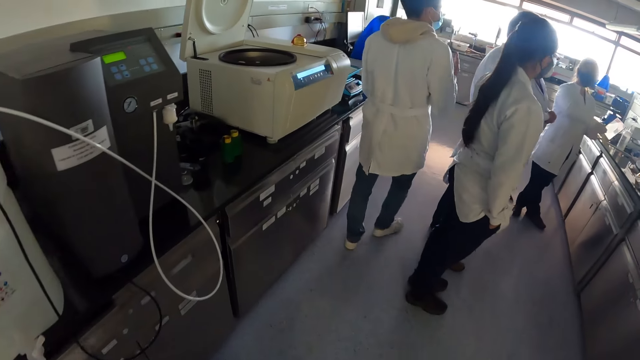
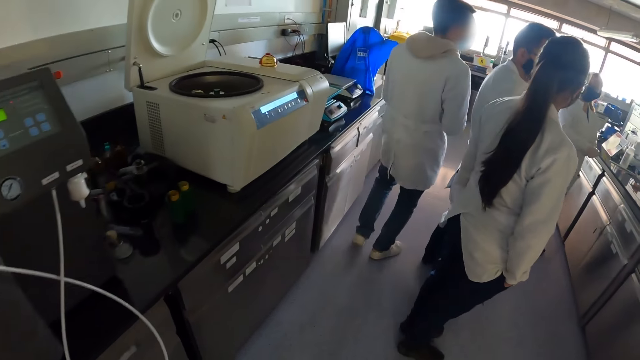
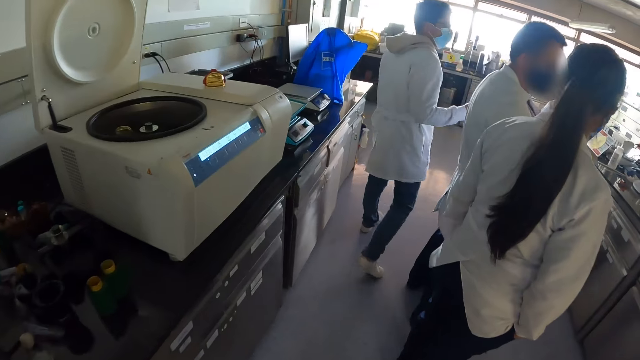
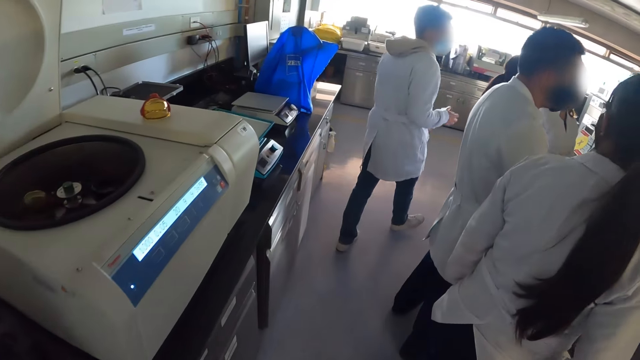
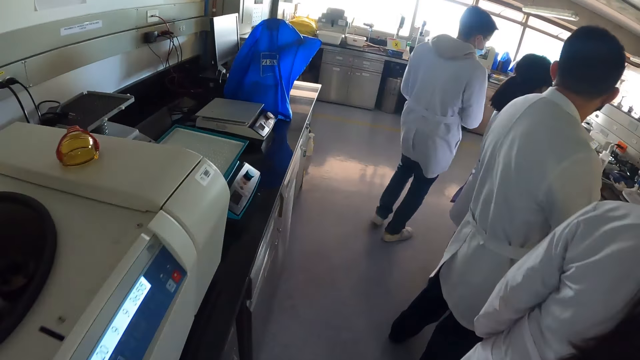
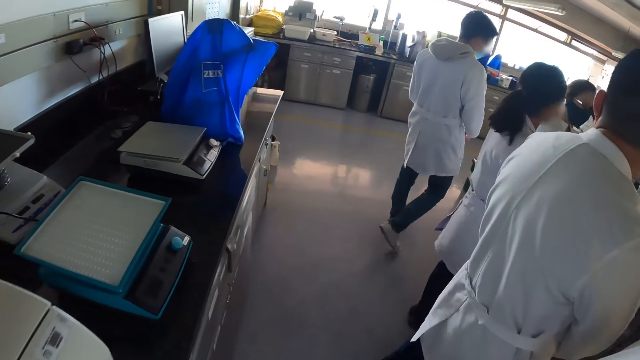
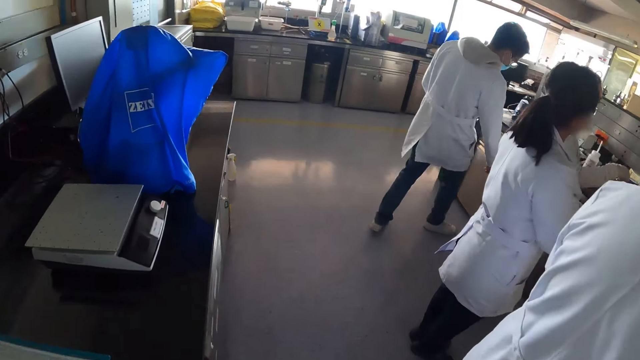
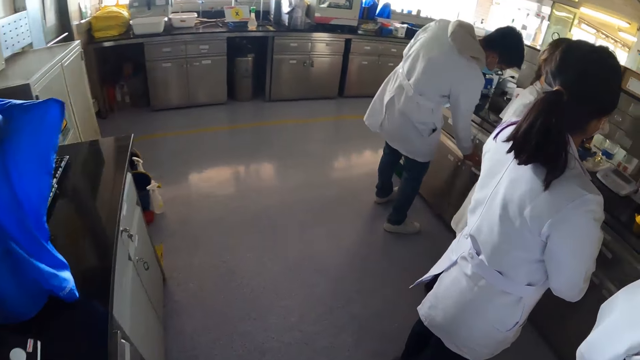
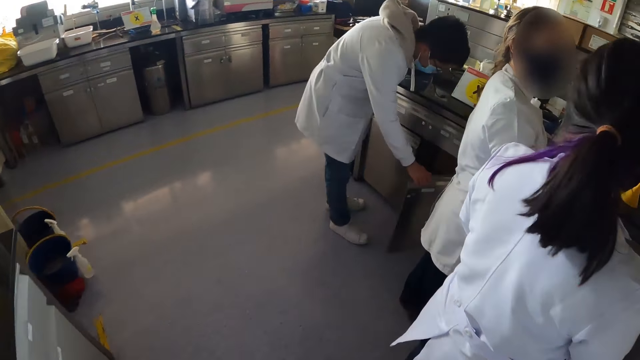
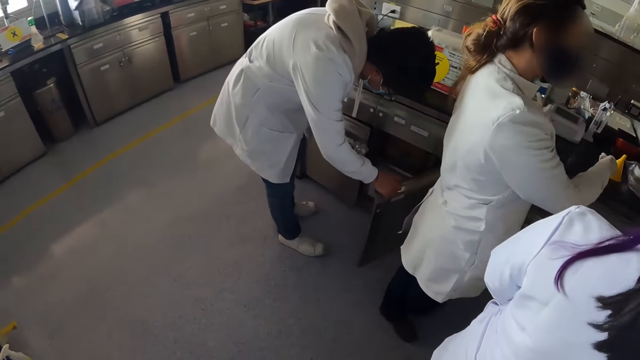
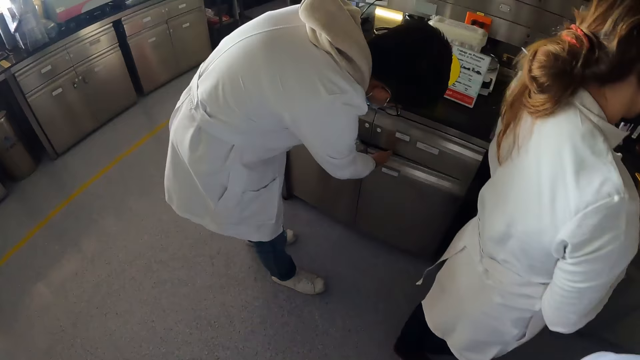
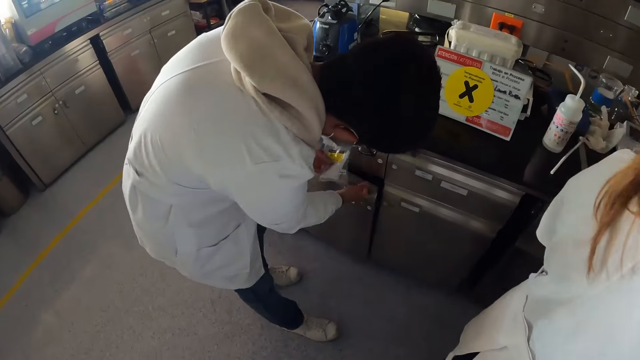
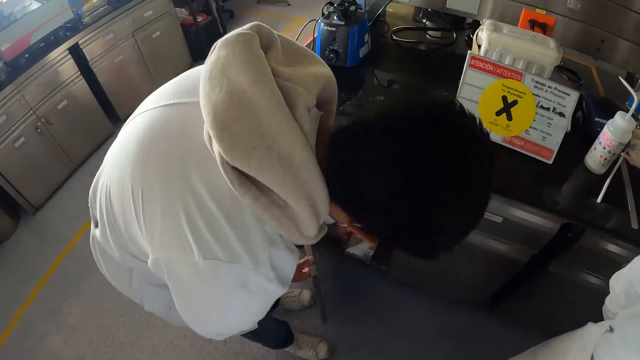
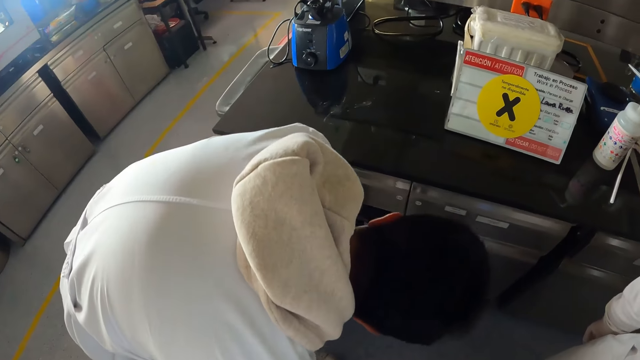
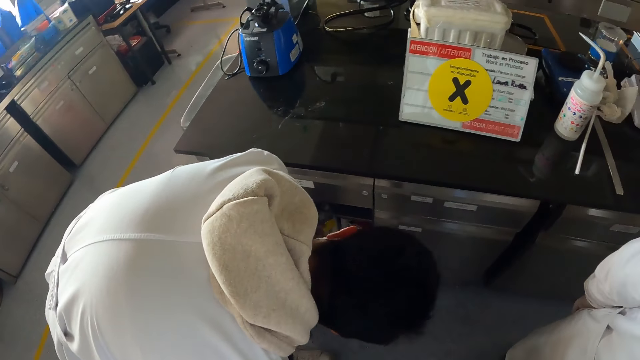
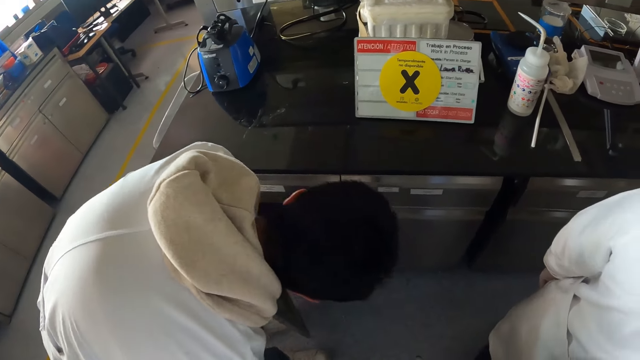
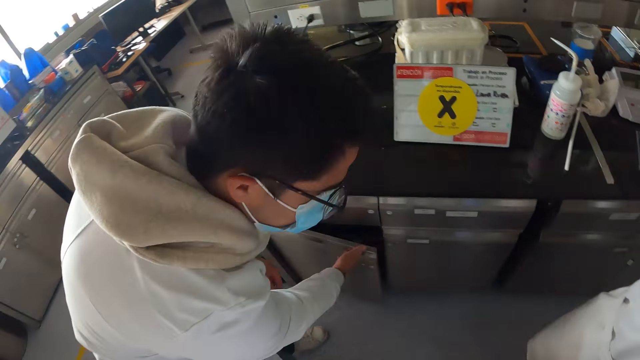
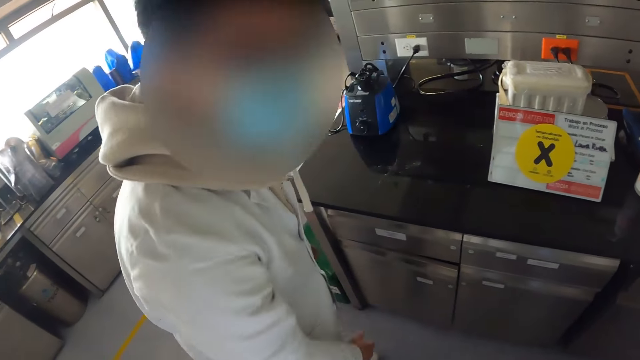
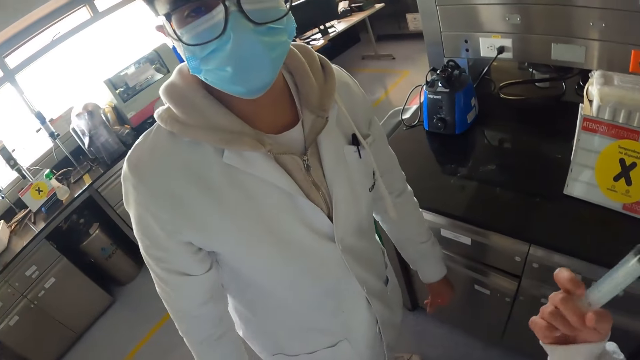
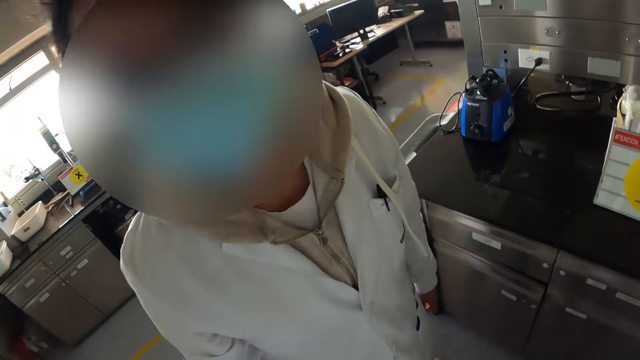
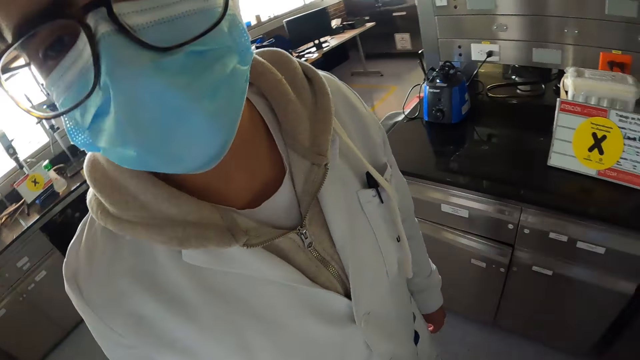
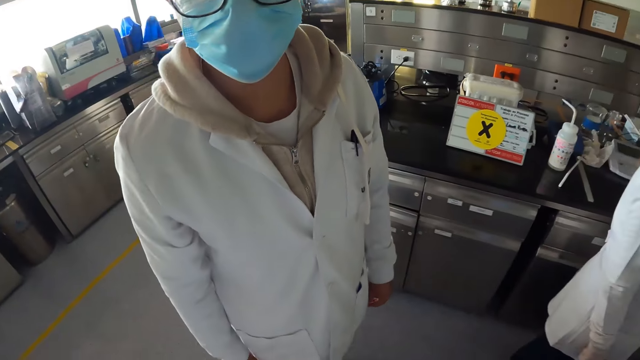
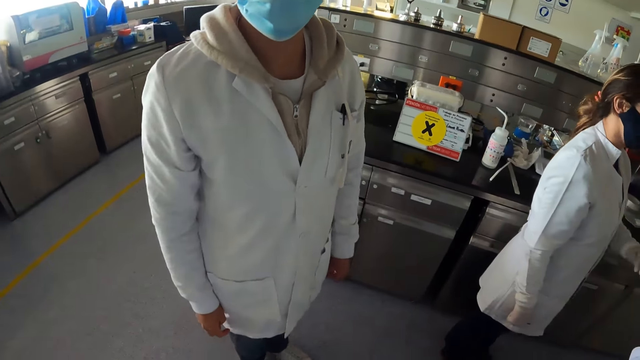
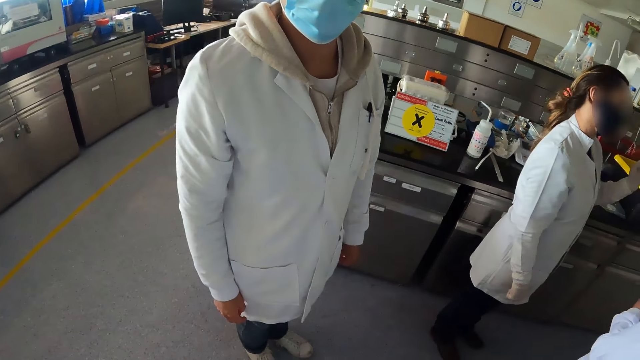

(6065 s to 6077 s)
A man opens the cabinet and closes the cabinet. He opens the cabinet again and puts something in the cabinet. The man closes the cabinet. The camera wearer looks at the man.

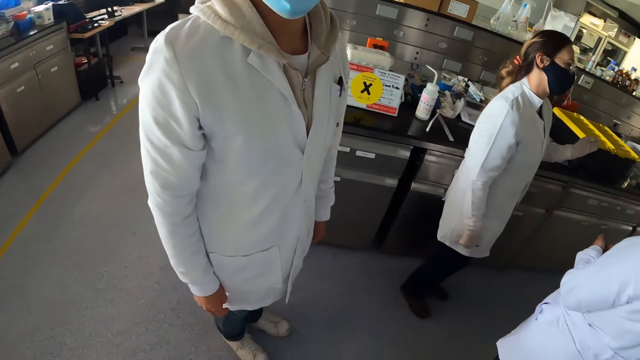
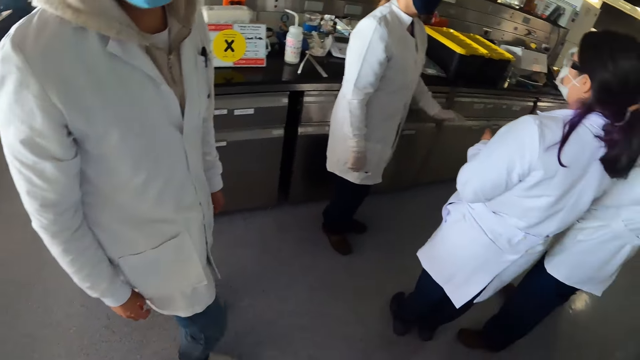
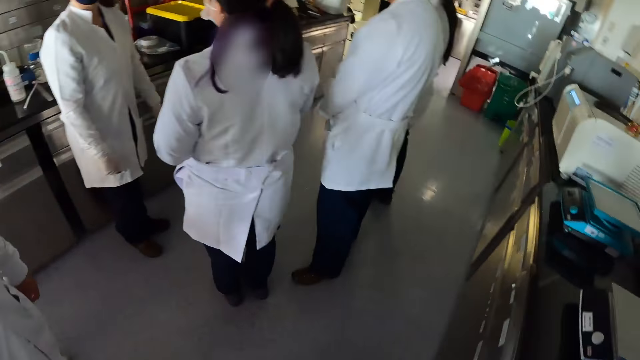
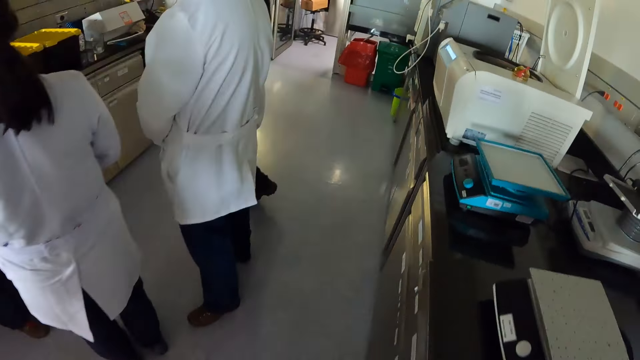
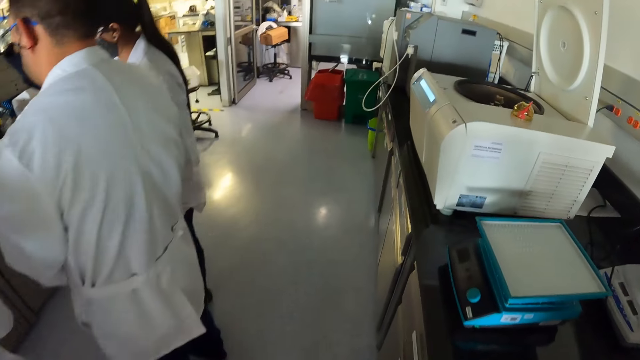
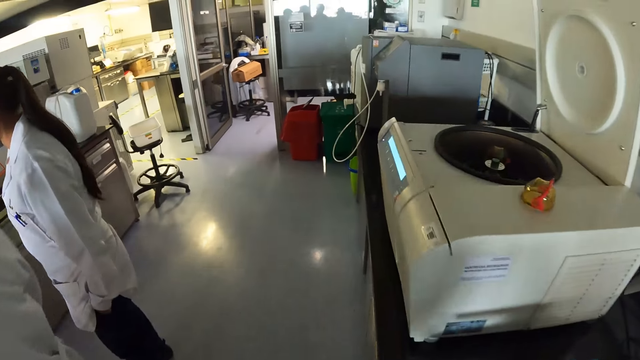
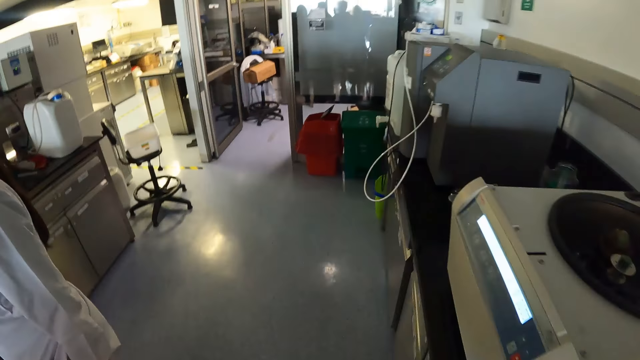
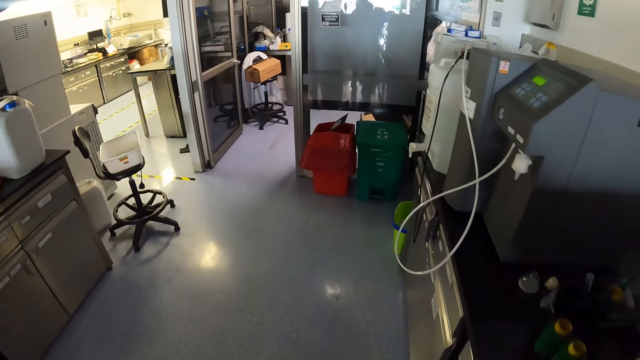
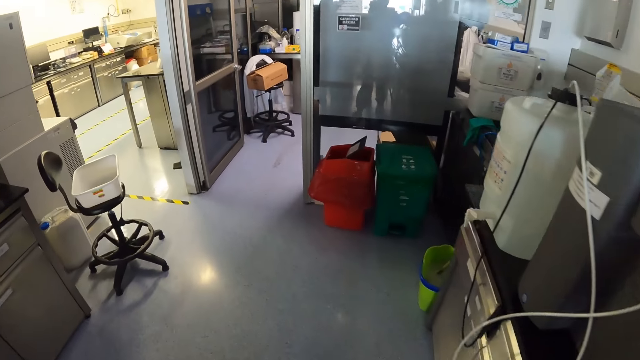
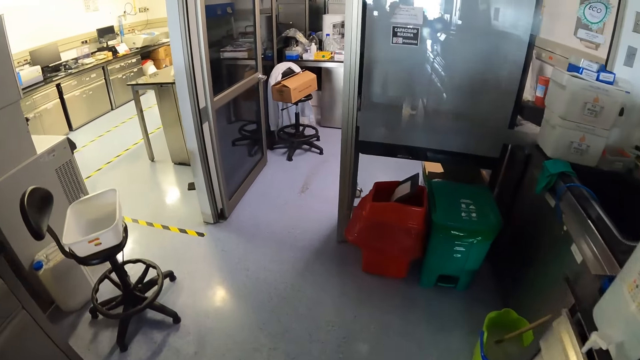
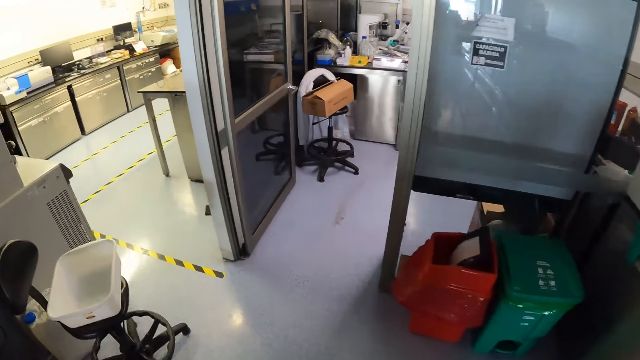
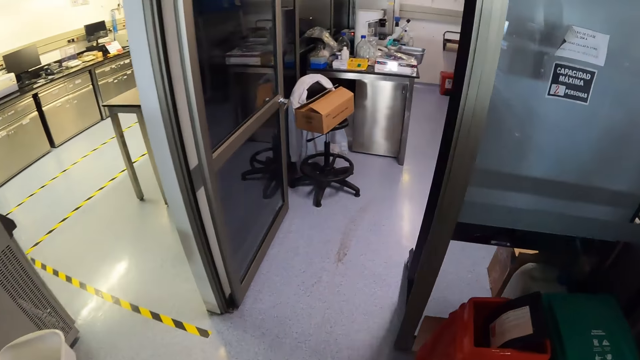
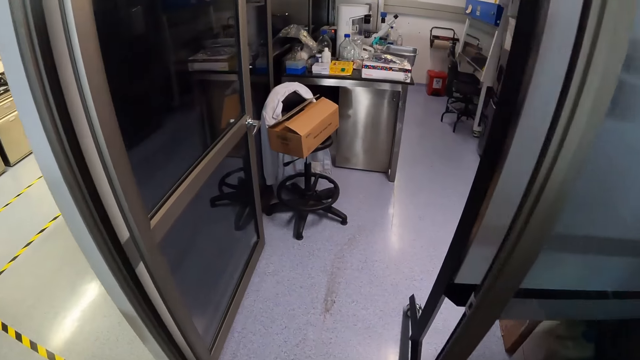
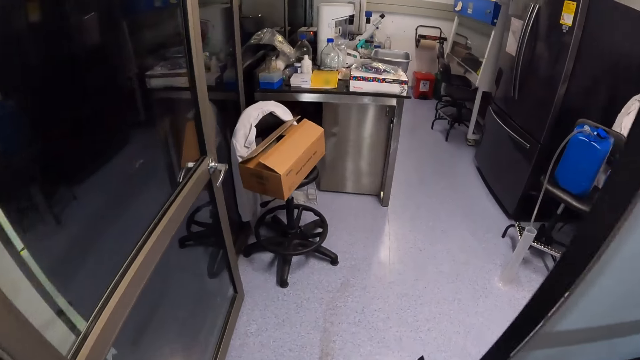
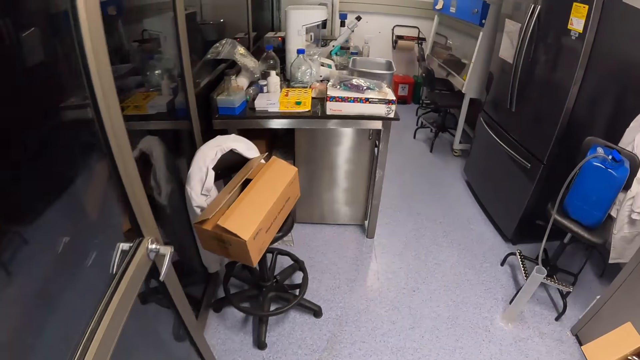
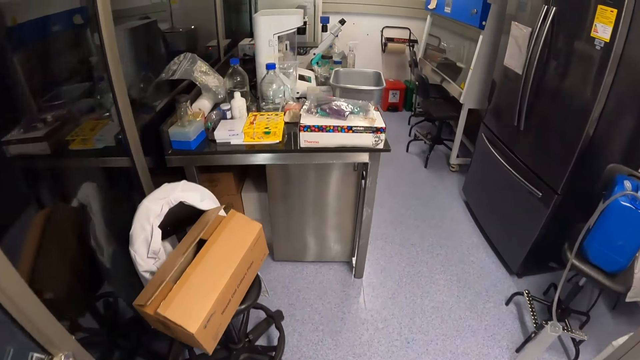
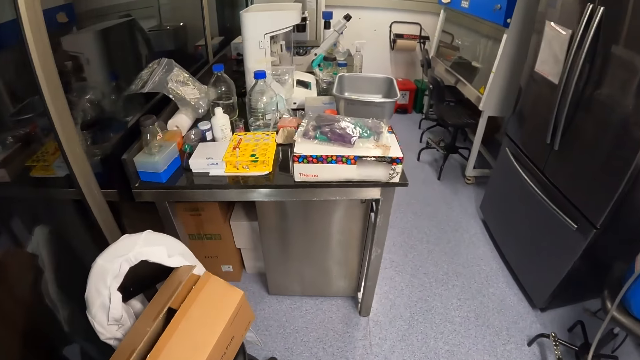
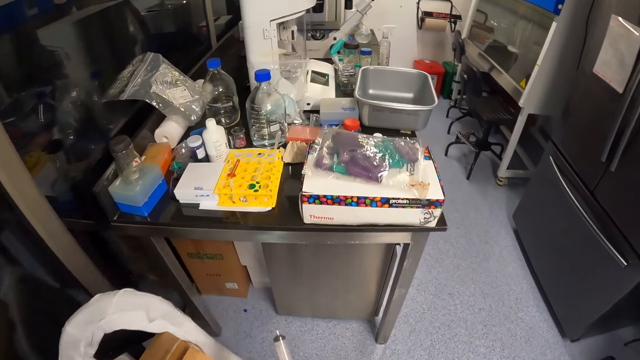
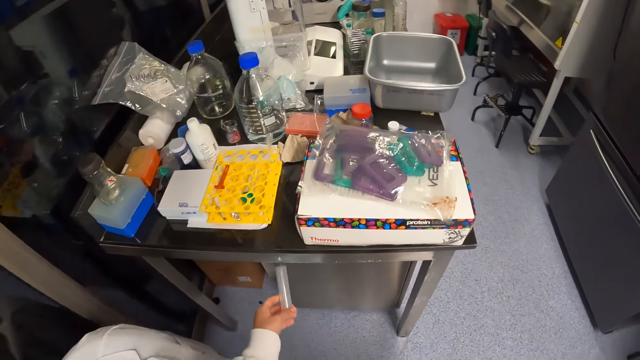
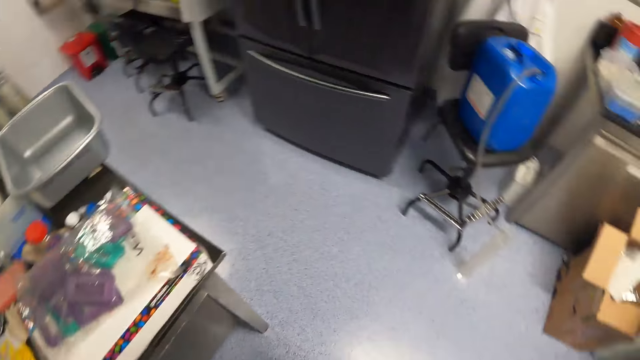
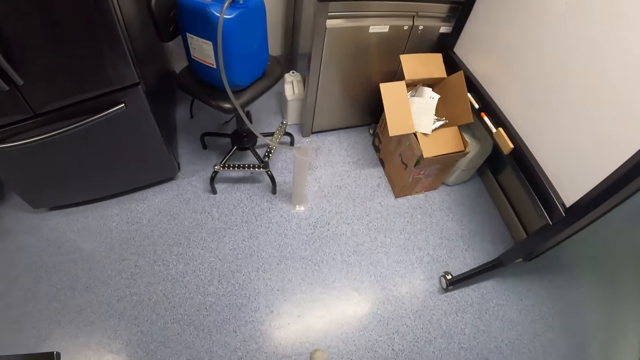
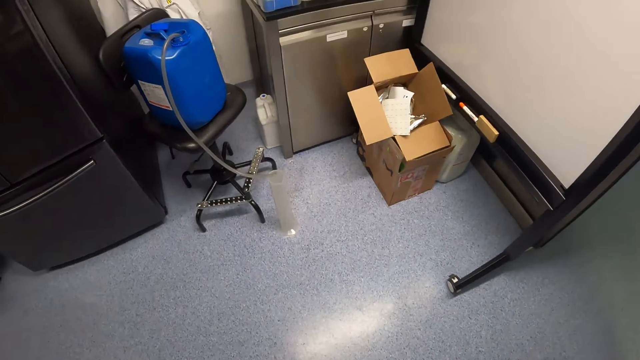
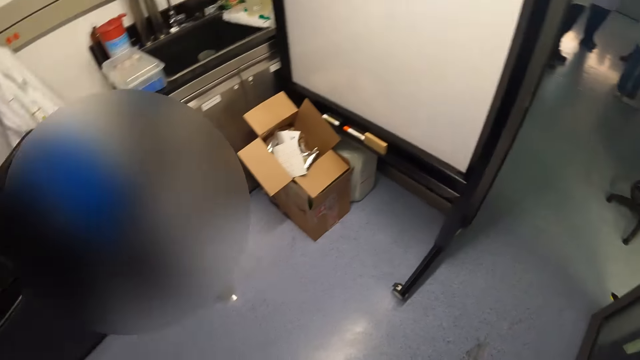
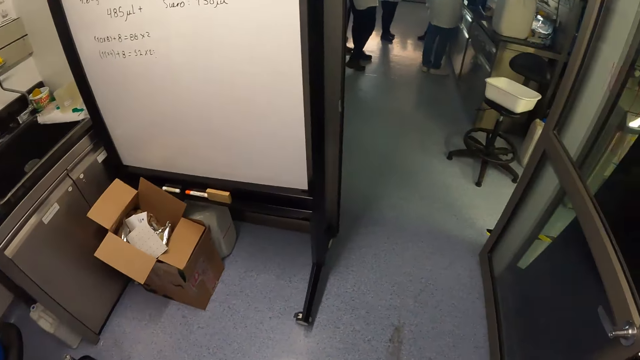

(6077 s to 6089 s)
The camera wearer walks in the room. They put the syringe on the table. They look around the room.
